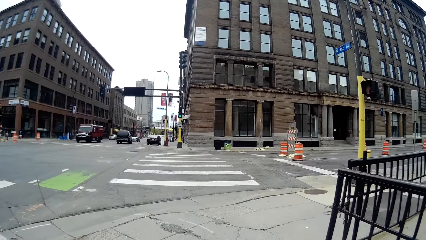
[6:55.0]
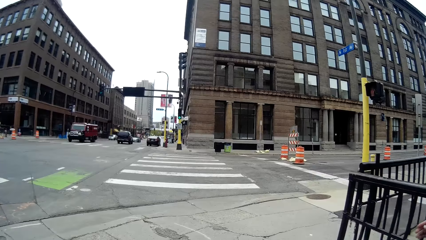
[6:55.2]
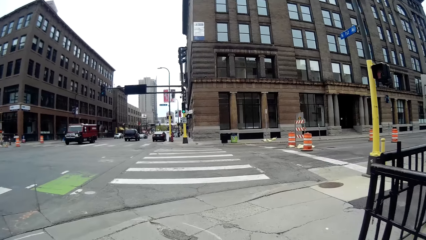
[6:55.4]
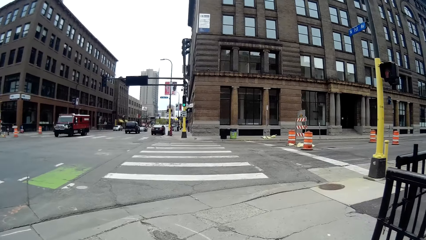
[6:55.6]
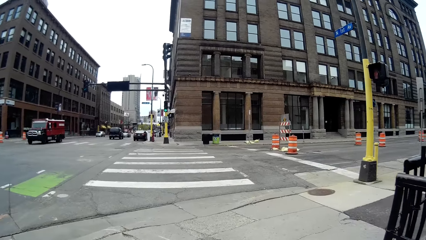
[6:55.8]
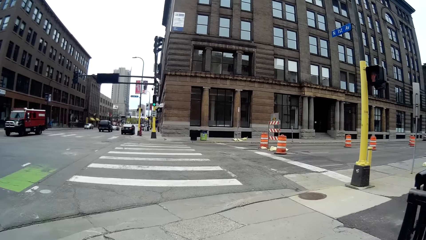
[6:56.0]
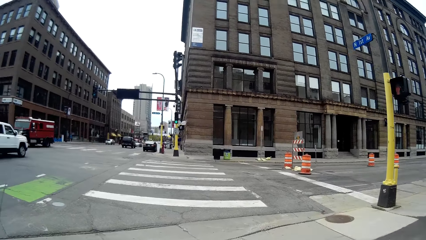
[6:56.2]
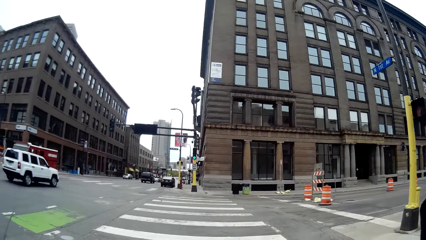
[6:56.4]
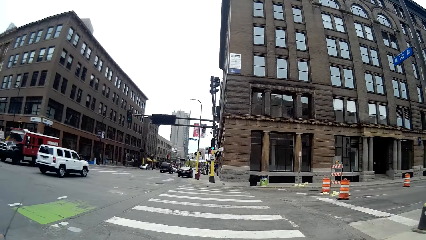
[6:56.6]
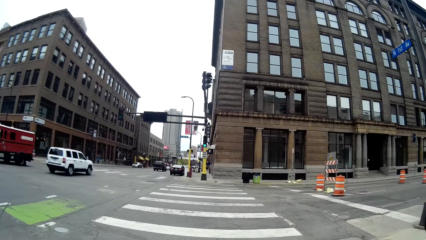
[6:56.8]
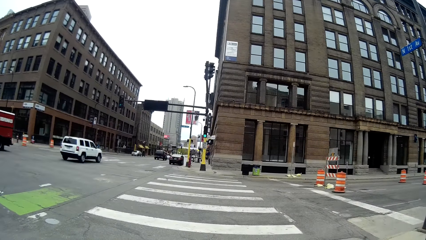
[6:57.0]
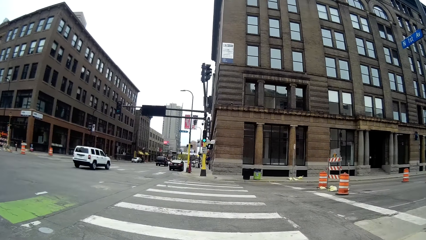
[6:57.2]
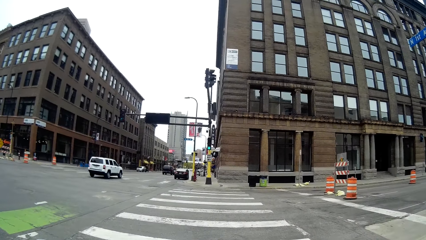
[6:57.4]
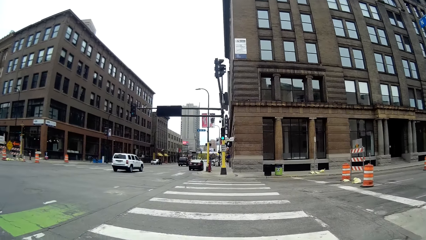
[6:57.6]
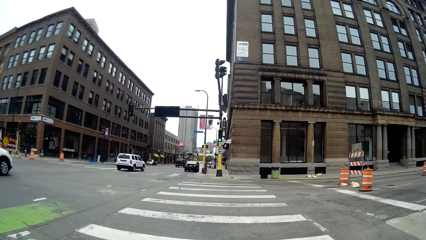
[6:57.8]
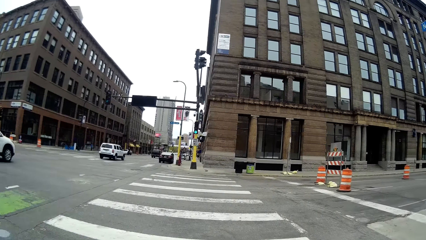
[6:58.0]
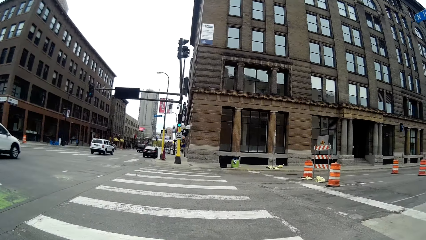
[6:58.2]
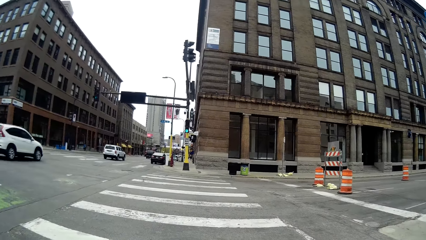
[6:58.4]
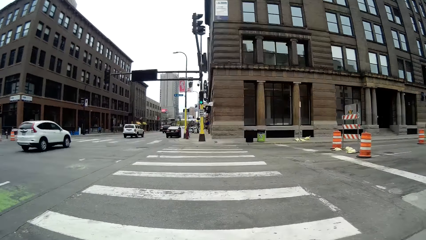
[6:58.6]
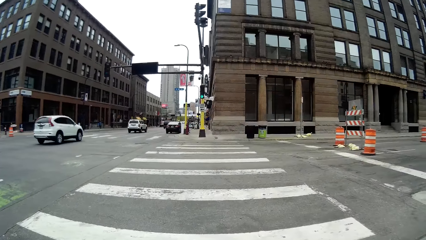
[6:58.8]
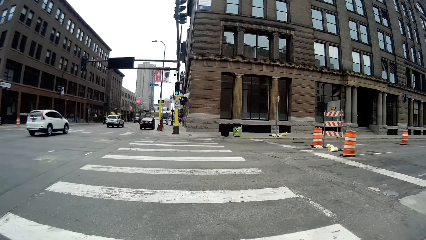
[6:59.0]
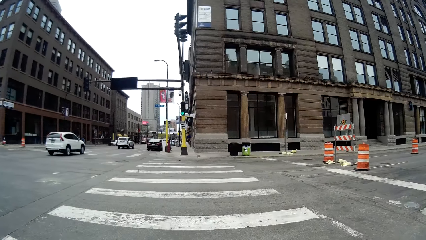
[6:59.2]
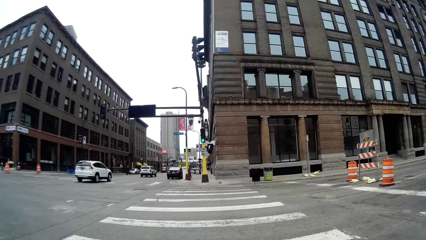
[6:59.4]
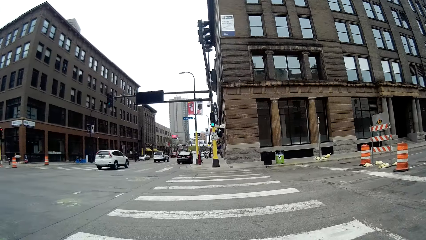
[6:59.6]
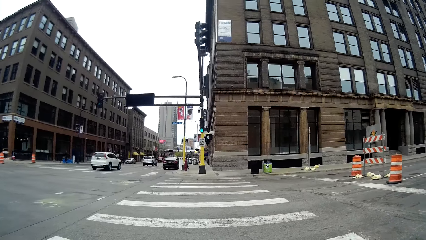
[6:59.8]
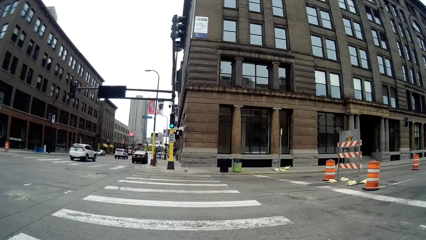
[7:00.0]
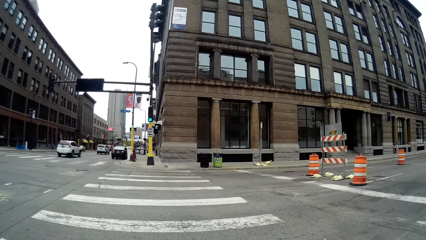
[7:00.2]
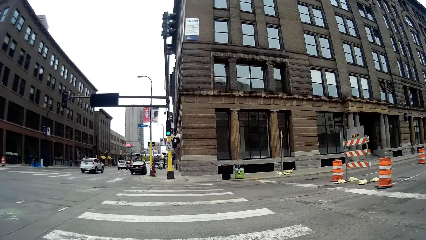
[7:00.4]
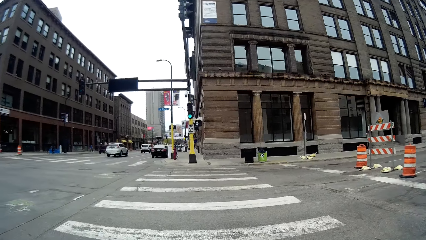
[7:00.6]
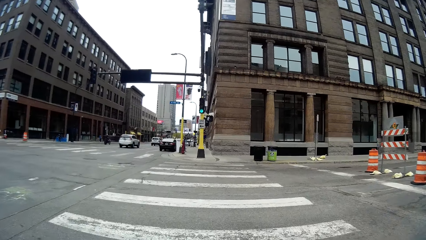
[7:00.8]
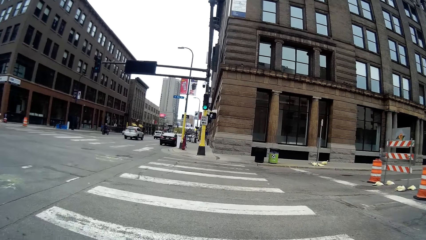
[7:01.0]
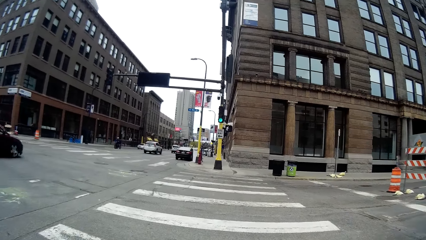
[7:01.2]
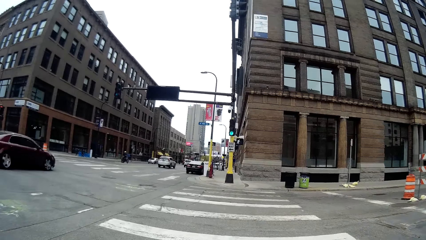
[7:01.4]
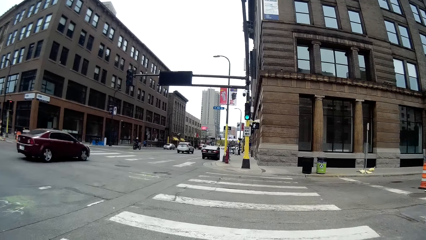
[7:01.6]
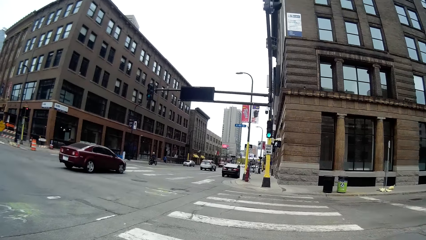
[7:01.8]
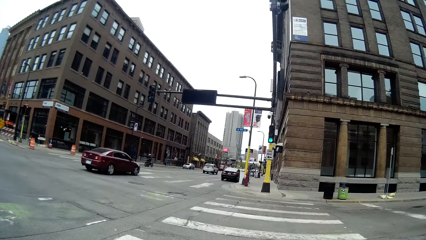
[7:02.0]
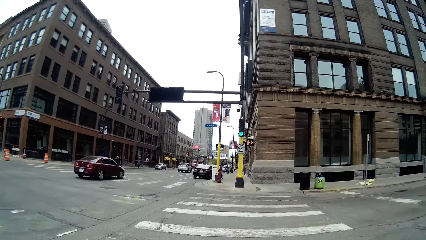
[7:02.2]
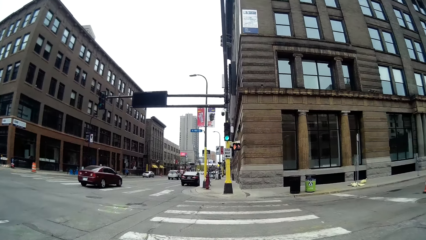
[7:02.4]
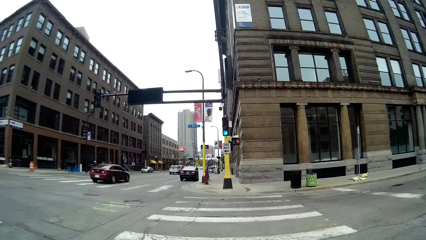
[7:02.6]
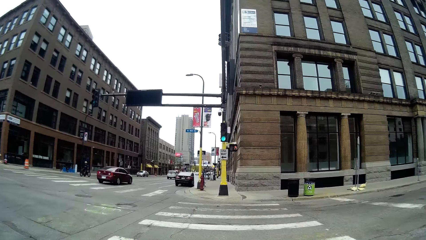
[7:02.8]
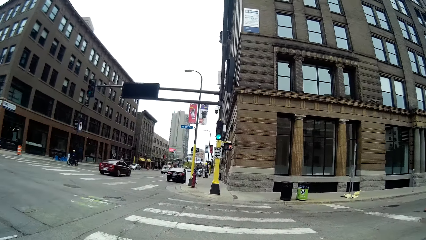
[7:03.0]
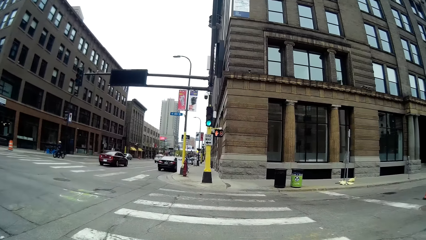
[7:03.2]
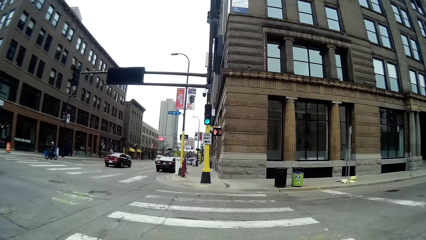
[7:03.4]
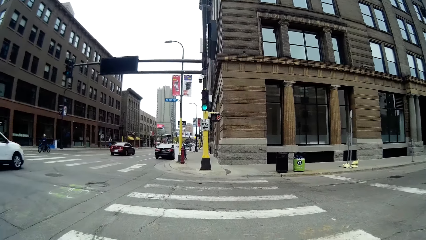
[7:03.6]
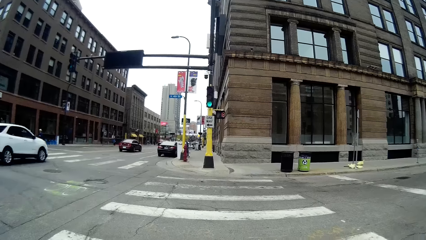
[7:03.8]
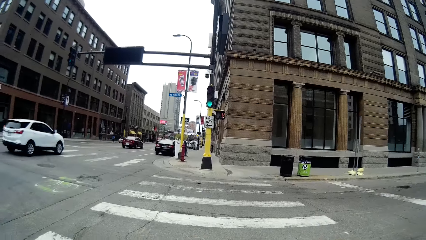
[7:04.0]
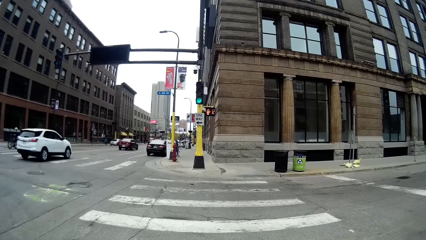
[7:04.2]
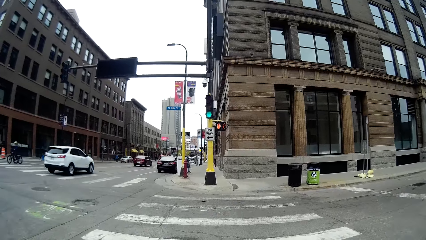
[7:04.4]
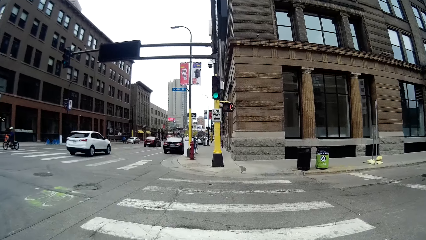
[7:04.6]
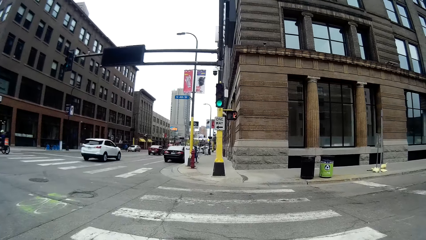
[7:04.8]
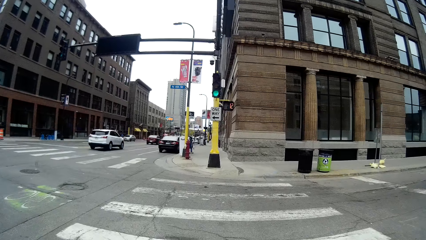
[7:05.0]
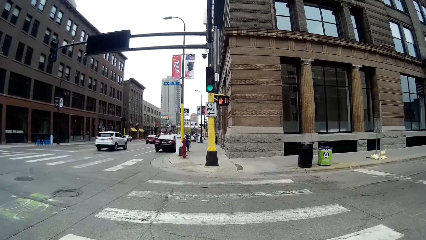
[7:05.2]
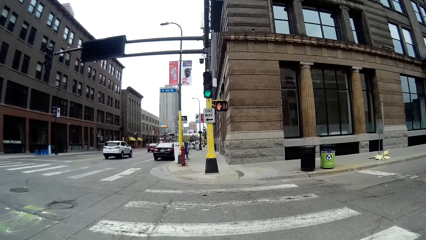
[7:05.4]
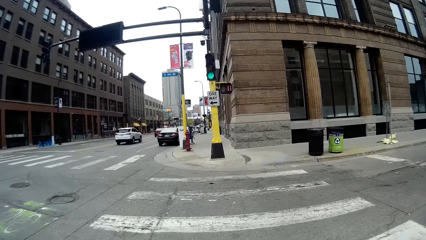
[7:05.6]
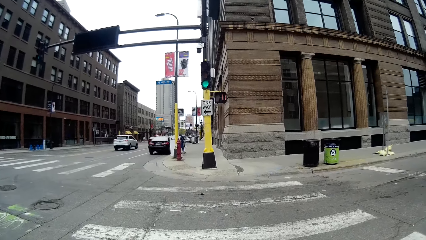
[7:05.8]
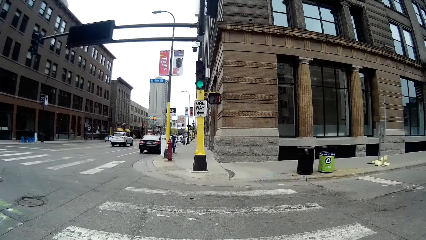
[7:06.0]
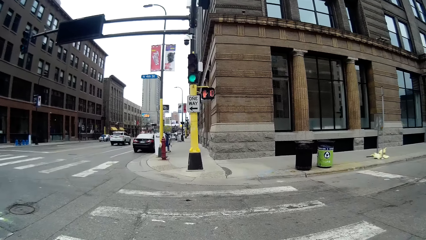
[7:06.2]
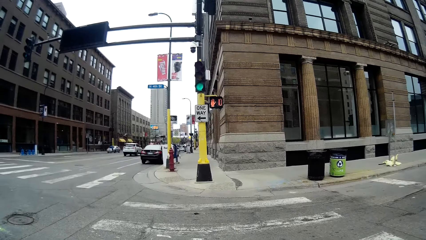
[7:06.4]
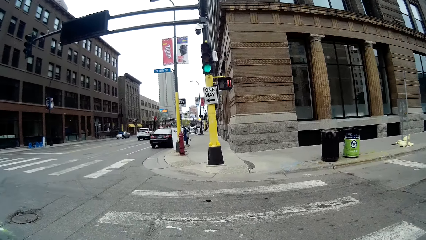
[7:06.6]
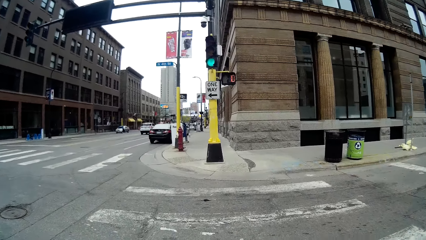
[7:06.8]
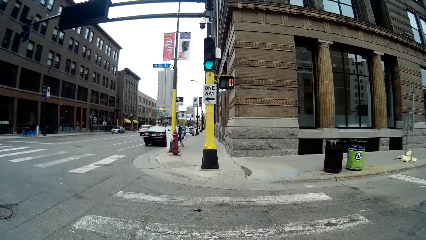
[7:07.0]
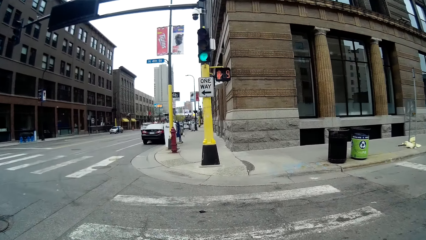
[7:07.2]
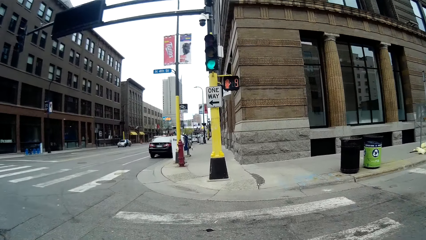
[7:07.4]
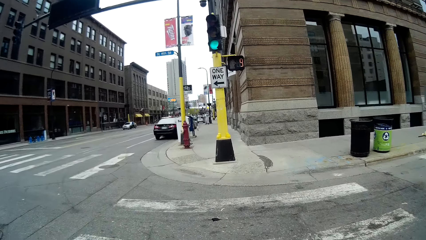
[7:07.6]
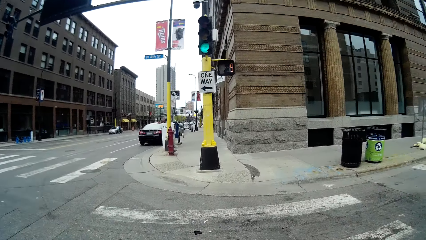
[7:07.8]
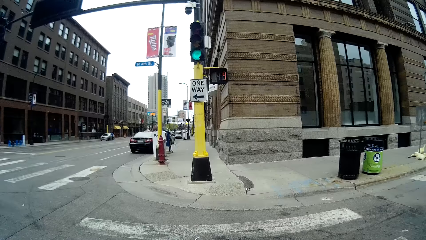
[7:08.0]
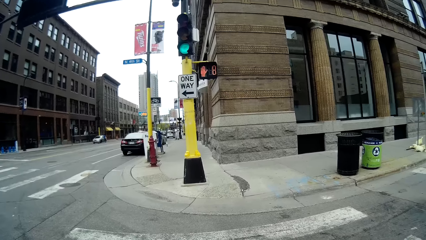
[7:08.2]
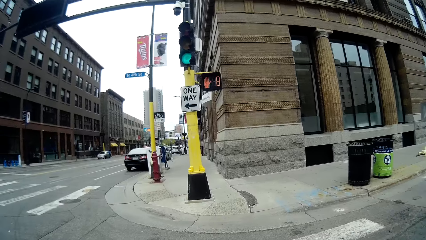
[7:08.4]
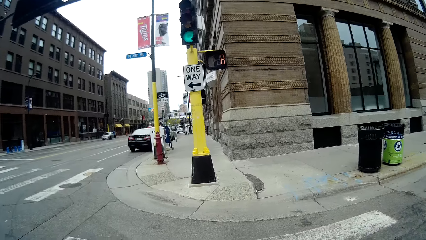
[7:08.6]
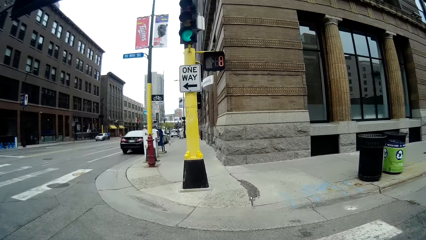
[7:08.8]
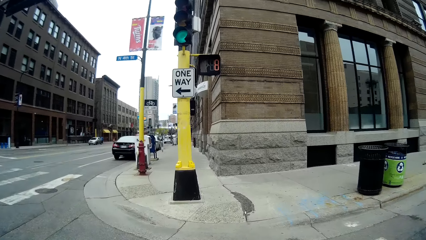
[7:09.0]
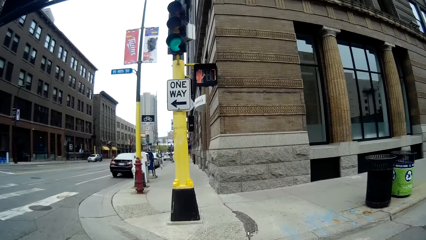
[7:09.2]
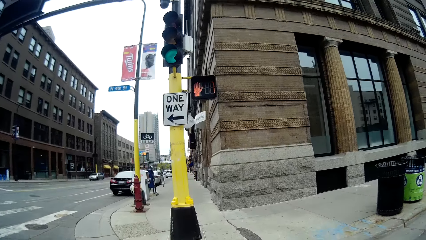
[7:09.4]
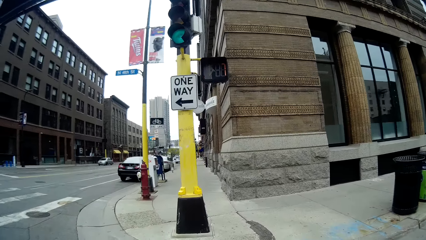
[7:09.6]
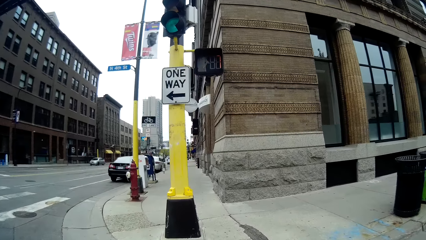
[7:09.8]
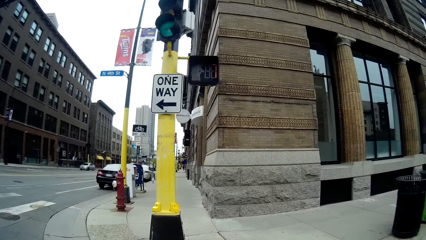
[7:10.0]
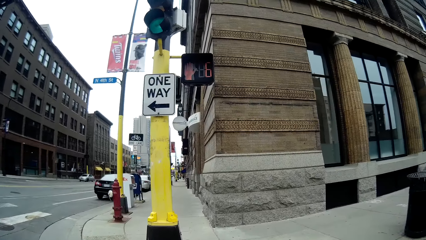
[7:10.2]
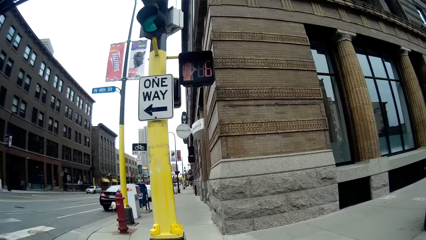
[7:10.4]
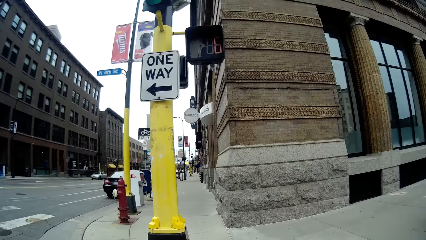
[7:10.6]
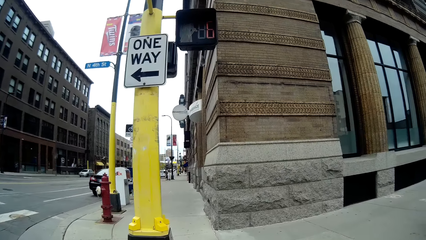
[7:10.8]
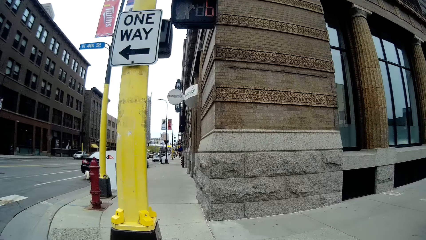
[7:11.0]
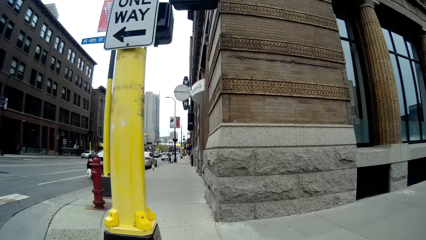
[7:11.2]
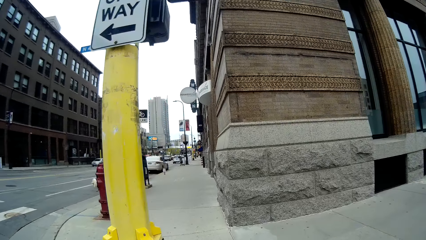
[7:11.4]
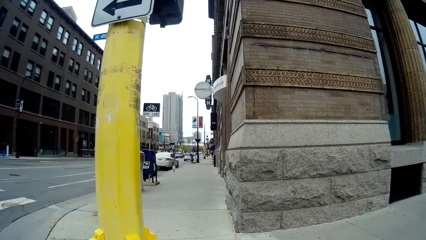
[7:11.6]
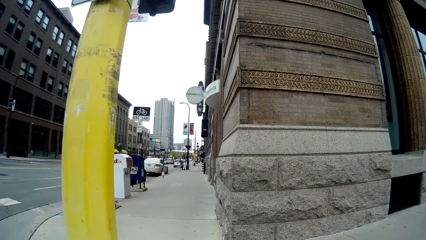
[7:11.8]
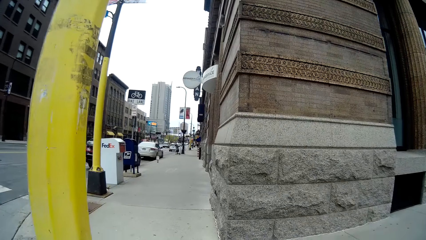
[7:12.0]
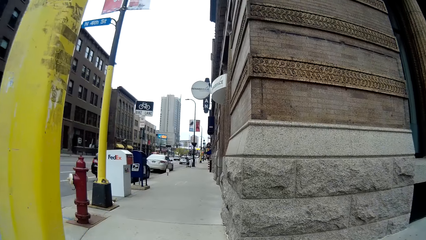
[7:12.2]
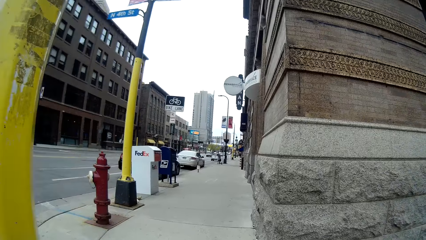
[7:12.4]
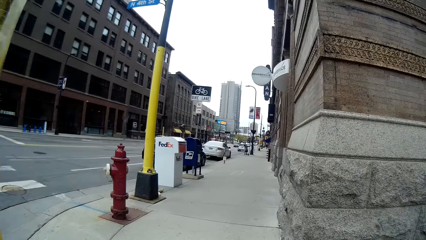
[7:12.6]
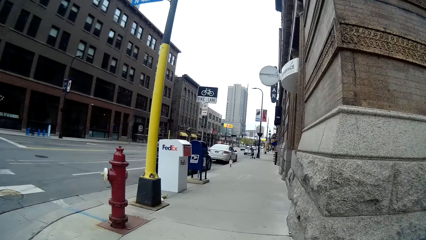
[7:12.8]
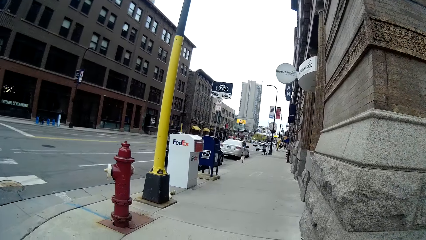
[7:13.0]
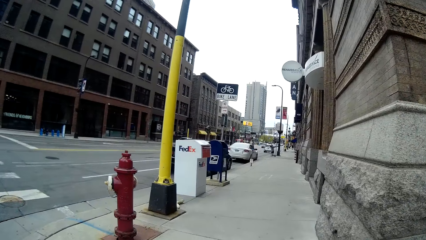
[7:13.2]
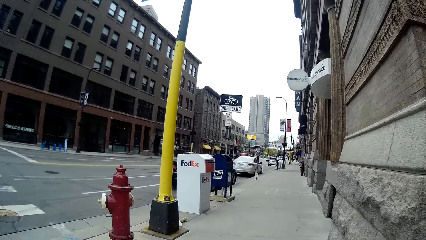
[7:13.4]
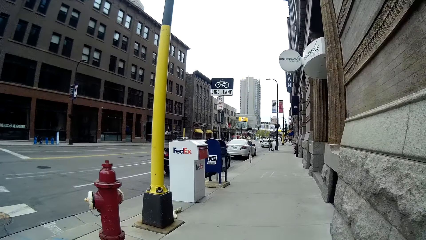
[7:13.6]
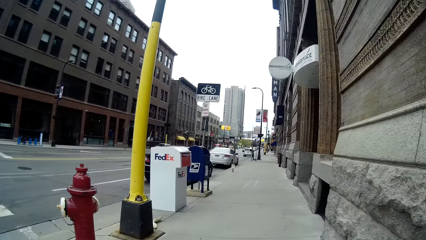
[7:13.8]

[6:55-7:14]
The camera wearer crosses a road with the lady.
